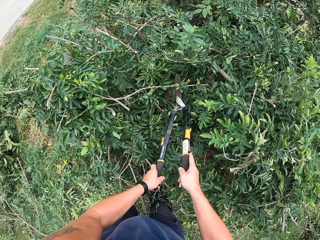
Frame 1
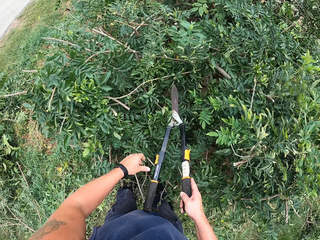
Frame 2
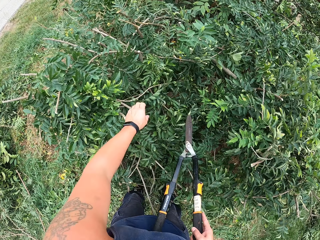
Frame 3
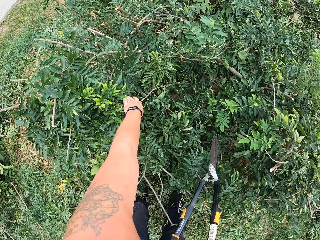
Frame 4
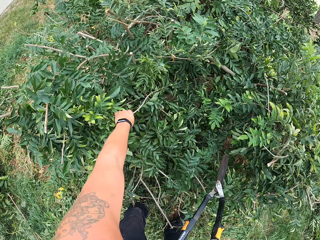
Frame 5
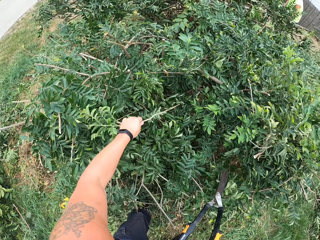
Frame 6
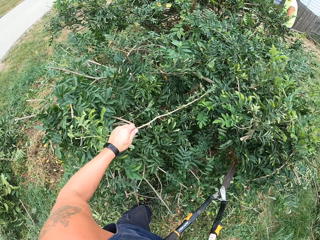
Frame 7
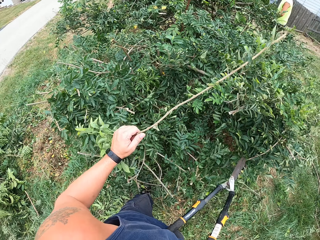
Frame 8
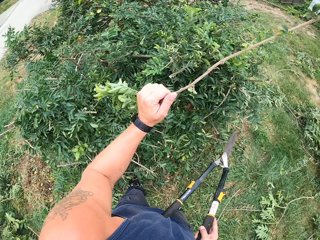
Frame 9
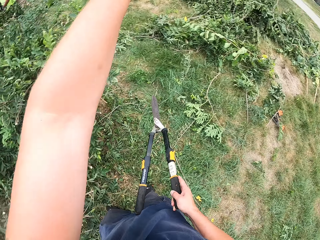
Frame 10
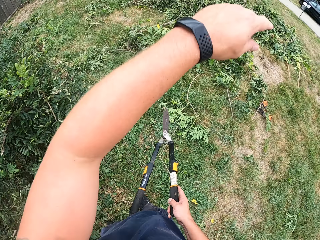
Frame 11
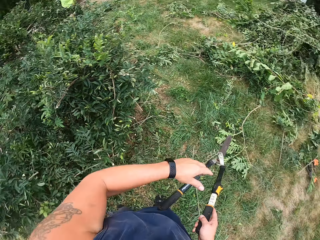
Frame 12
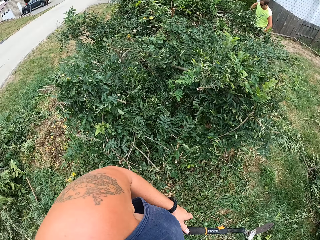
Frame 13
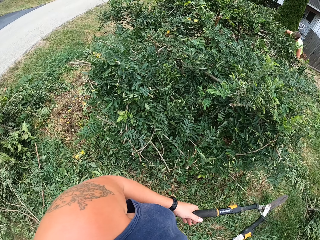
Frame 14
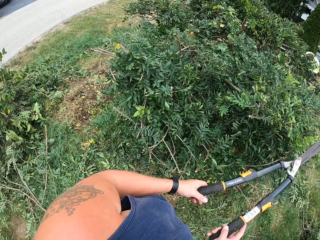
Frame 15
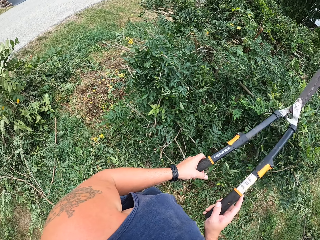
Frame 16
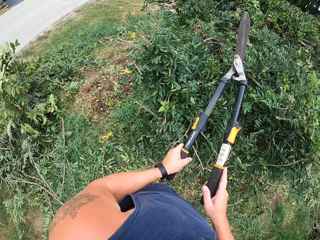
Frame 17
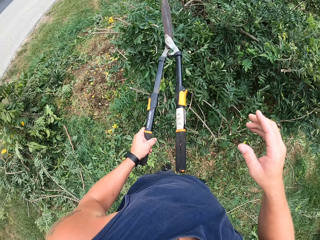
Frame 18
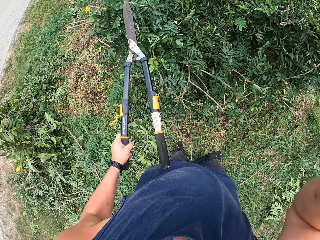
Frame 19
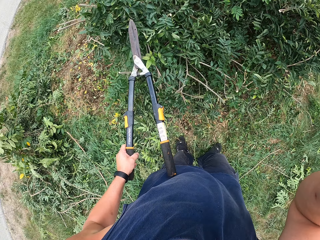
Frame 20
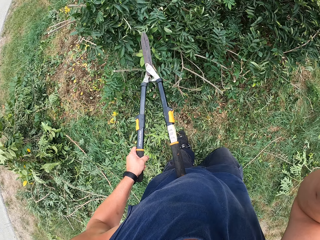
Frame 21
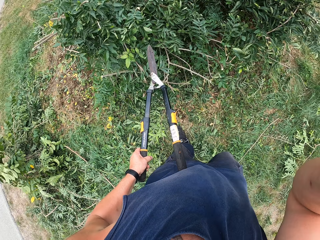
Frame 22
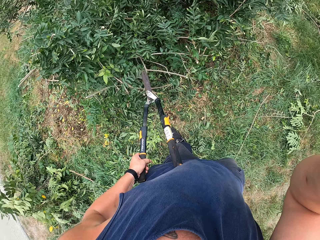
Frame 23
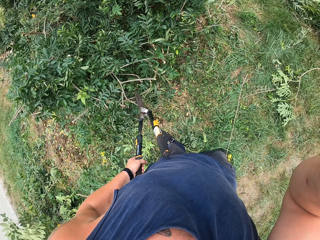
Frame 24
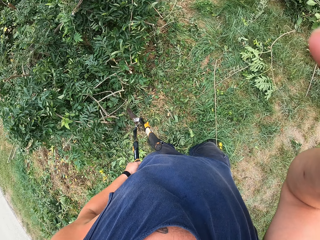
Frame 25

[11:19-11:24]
The camera wearer cuts branches with secateurs. He holds the shears with his right hand. He picks a branch from the tree with his left hand. He drops the branch on the floor. He passes the shears to his left hand. He touches his face with his right hand. He lifts the hand.
